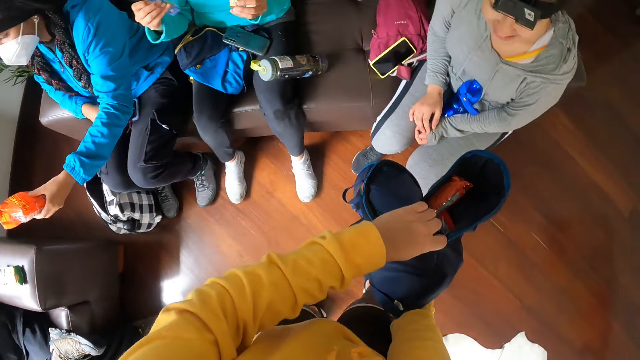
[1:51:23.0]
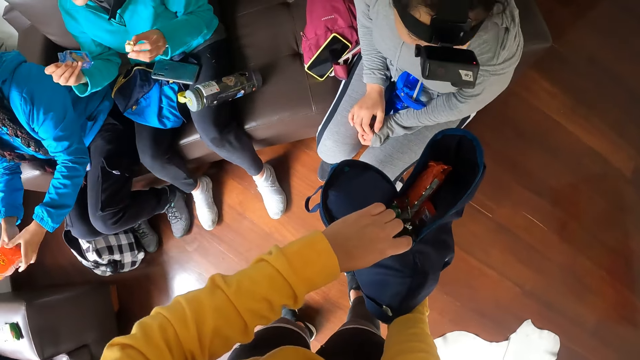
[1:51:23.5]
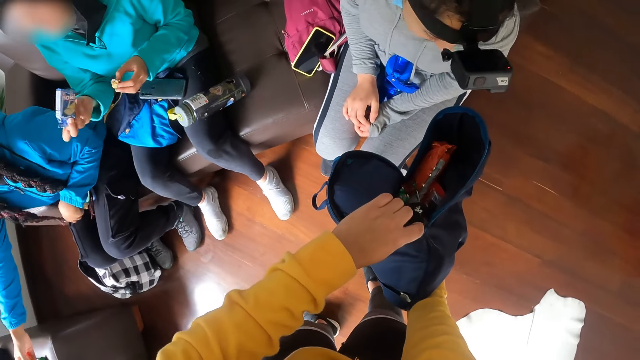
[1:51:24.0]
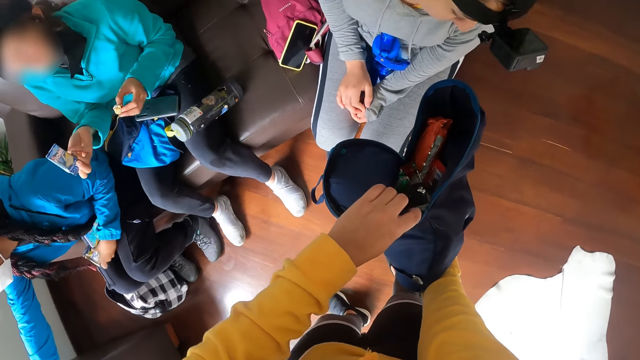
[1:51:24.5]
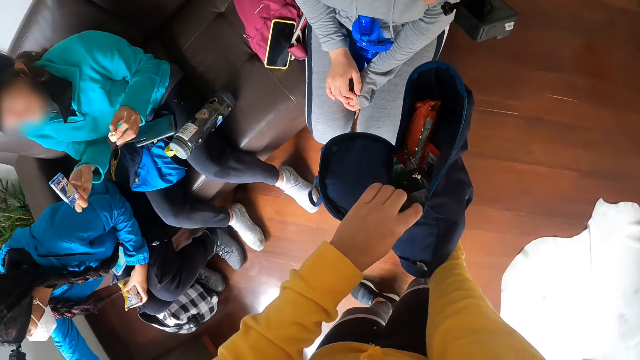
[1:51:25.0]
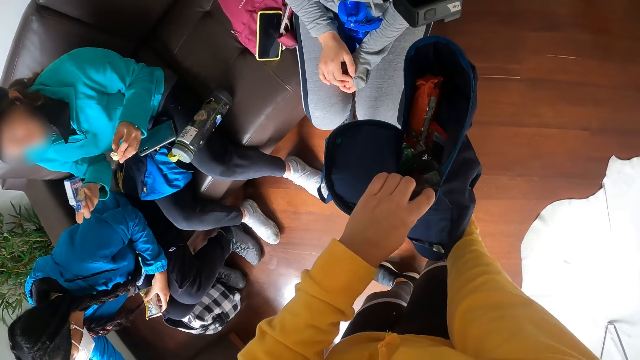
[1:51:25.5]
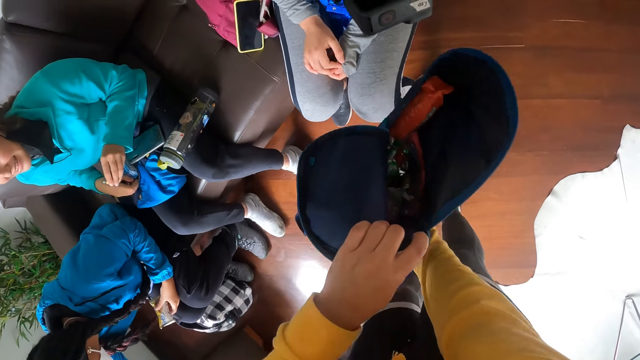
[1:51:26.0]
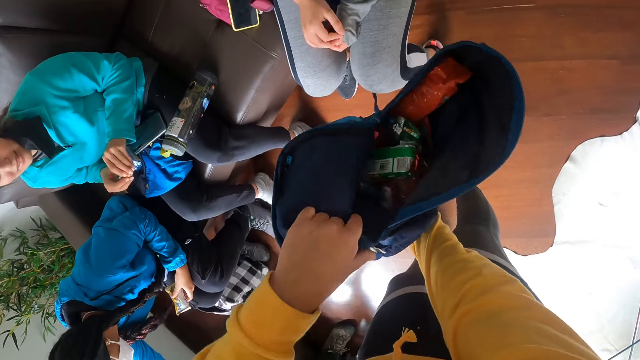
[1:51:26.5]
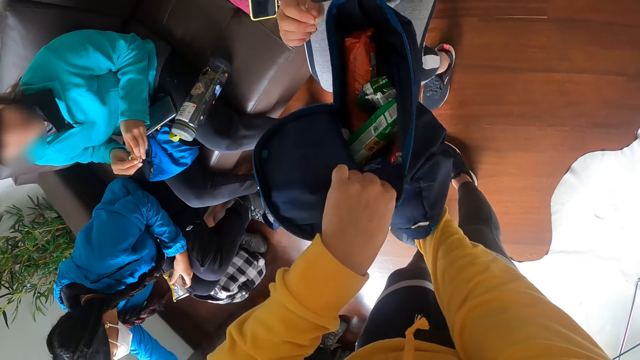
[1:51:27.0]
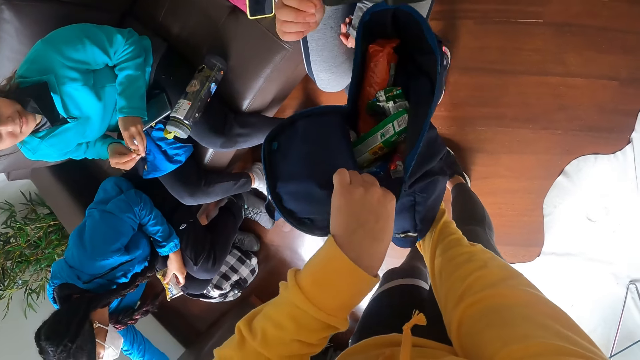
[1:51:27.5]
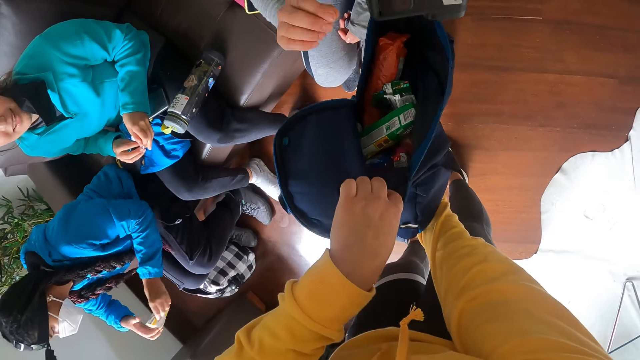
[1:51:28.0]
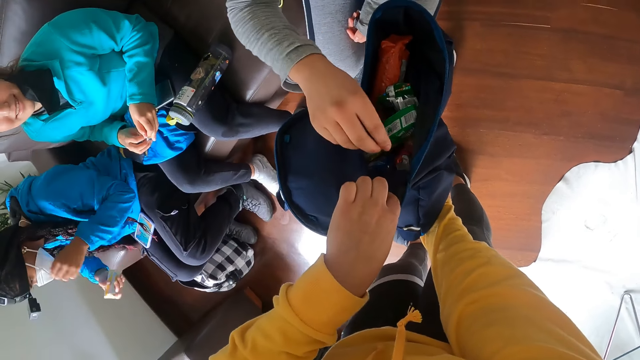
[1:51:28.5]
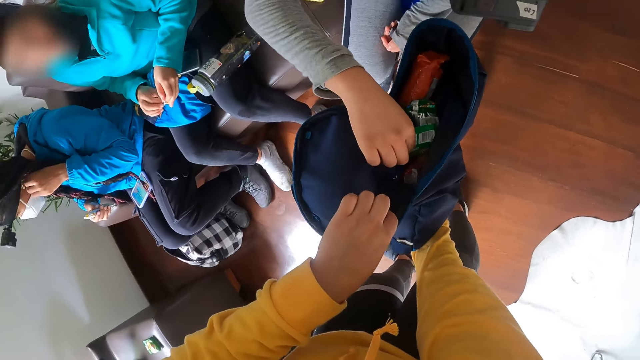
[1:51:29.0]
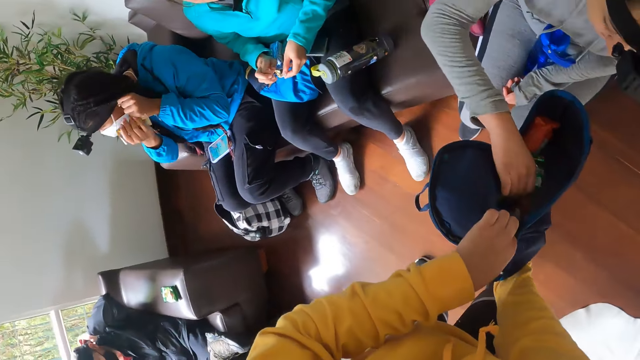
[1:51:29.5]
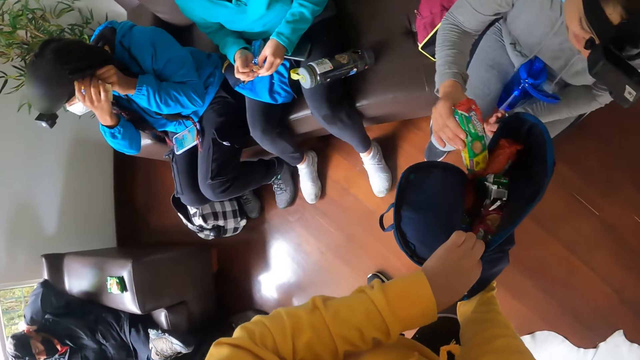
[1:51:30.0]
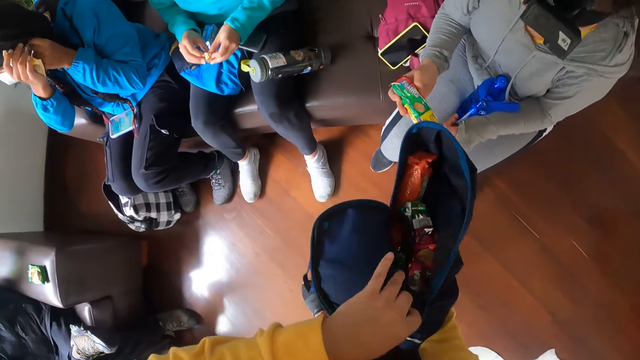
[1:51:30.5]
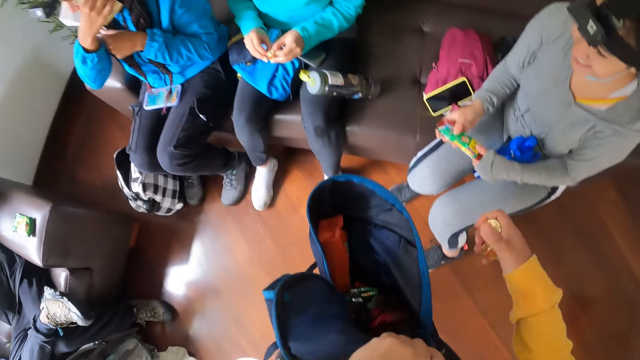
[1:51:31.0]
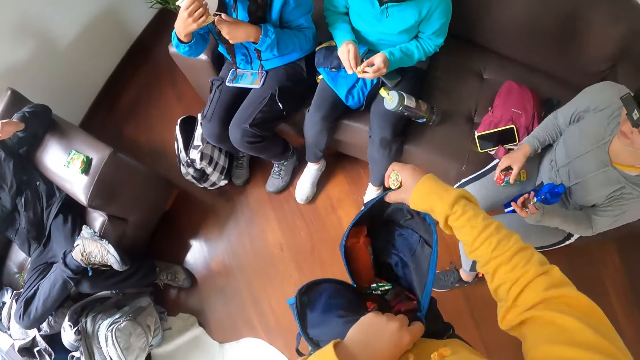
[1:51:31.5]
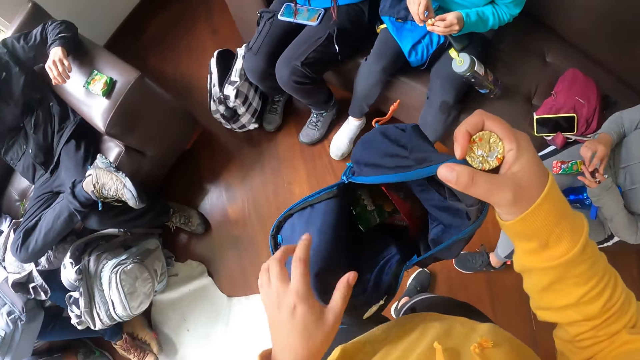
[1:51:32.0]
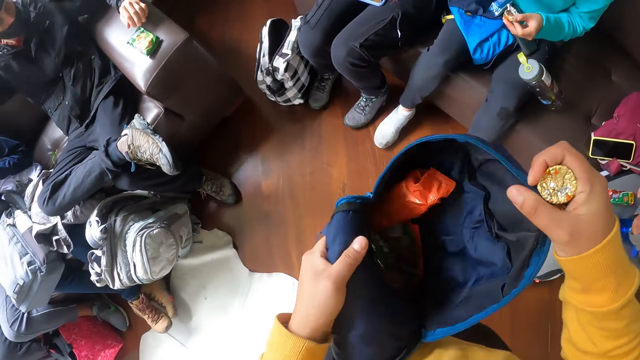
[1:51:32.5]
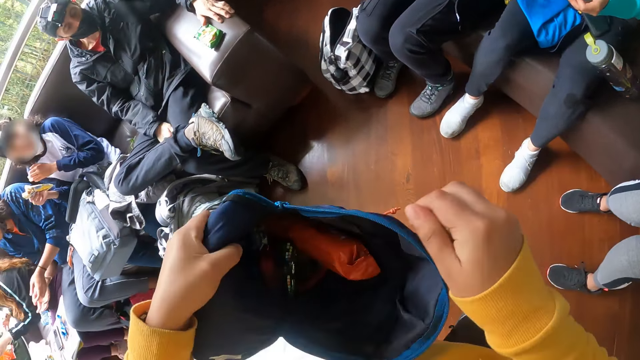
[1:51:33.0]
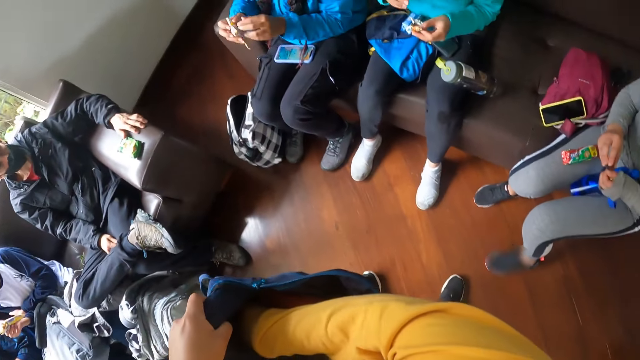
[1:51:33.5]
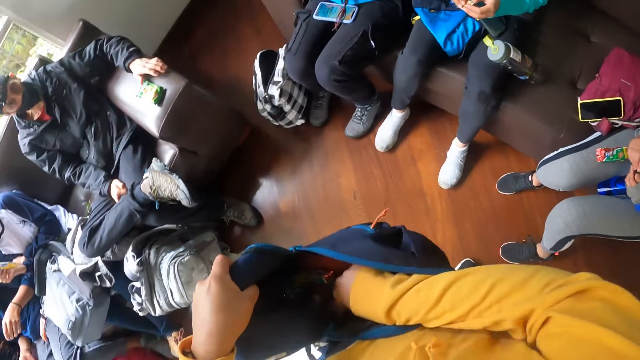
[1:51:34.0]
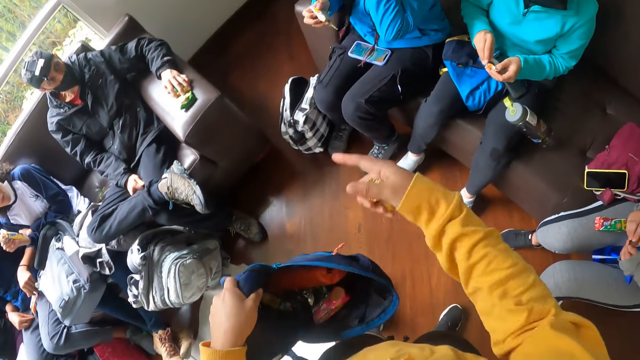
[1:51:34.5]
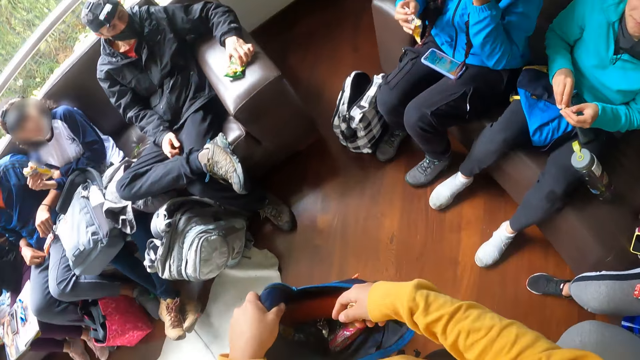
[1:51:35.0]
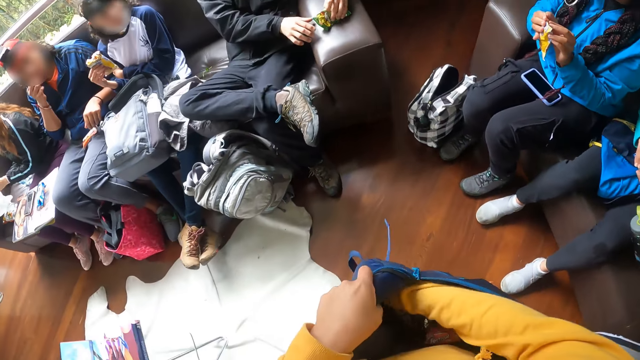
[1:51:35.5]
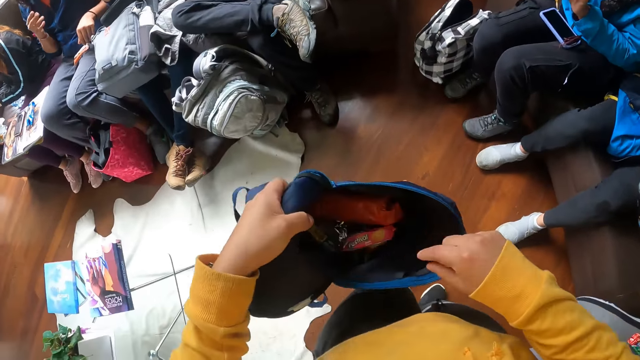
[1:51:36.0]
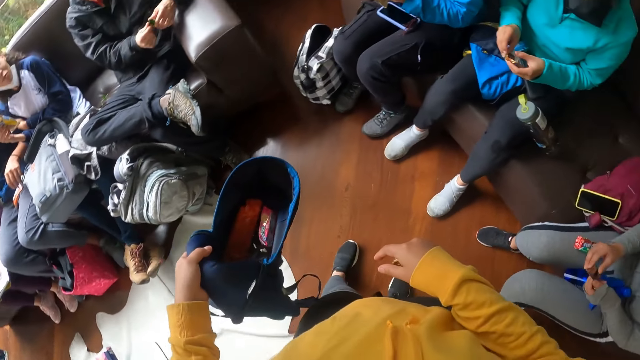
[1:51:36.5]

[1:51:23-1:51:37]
A woman passes the pack of candies from her left hand to her right hand. The camera wearer interacts with another woman. The first woman passes the pack of candies to a man with her right hand. The second woman shakes hands. A third woman stares at the bag. A fourth woman places the pack of snacks on her right lap with her right hand. The fourth woman unwraps the candy with her hands. The camera wearer widens the bag. The second woman takes a pack of snacks from the backpack with her right hand. The second woman holds the pack of snacks with her hands. The third woman picks up a biscuit. The second woman places the pack of snacks on her right lap with her right hand. The camera wearer holds the backpack with both hands. The second woman holds a candy with her hands. A fifth woman holds the pack of snacks with her right hand. The camera wearer searches the backpack with his right hand. The second woman unwraps the candy with her hands. The camera wearer gestures toward the first woman. The man picks up the pack of snacks from the arm of the couch with his hands. The first woman holds the pack of snacks with her hands.

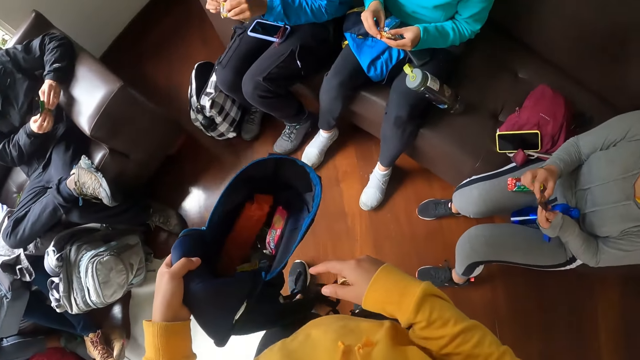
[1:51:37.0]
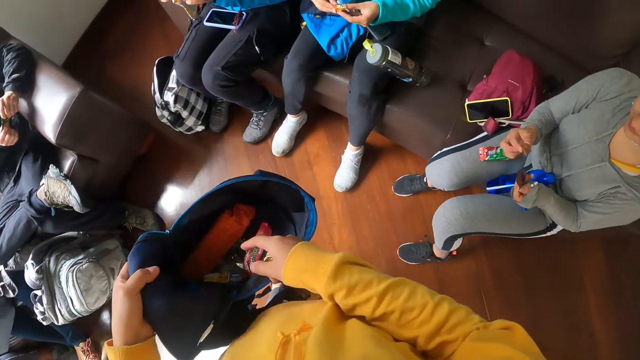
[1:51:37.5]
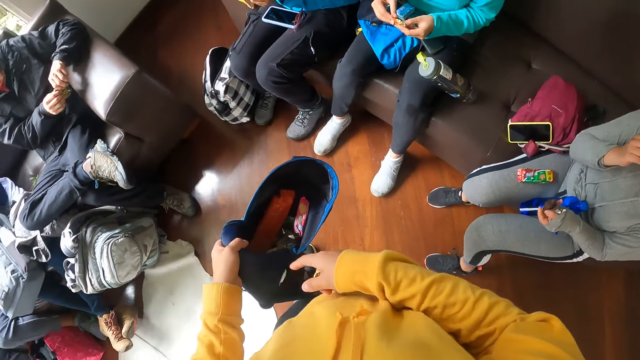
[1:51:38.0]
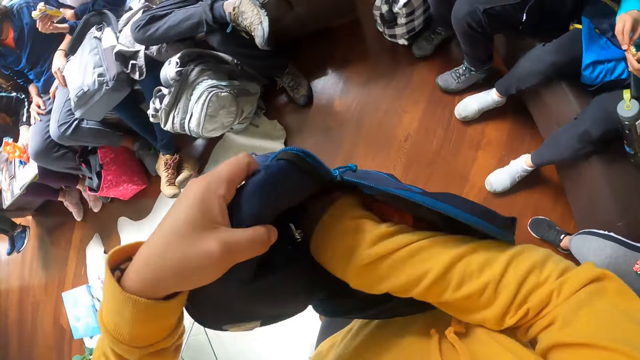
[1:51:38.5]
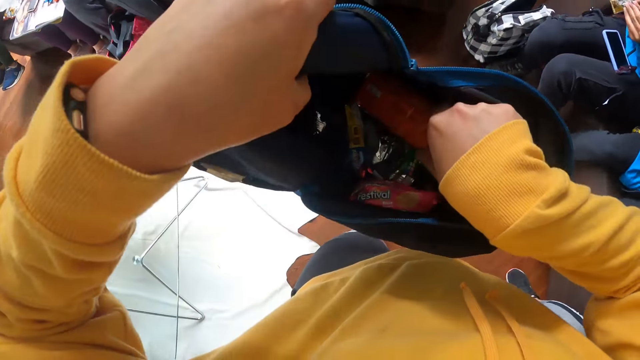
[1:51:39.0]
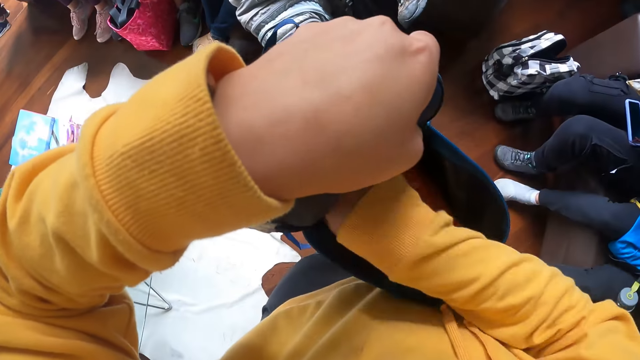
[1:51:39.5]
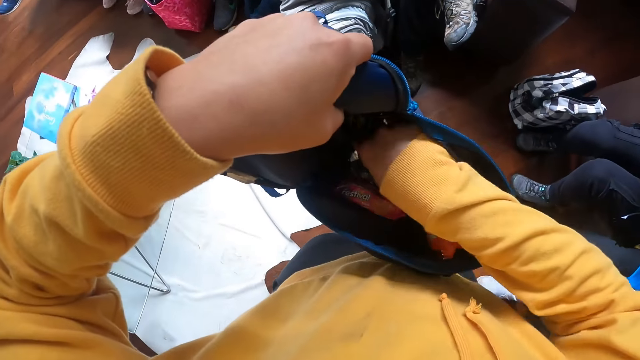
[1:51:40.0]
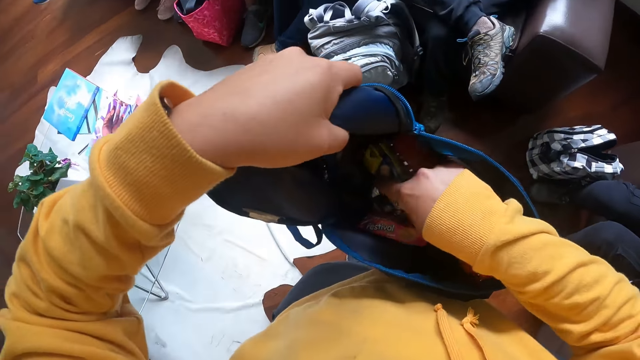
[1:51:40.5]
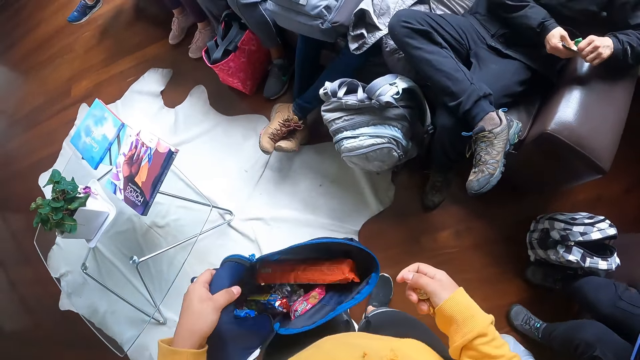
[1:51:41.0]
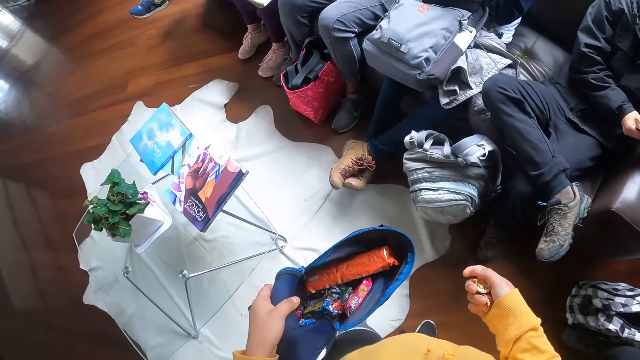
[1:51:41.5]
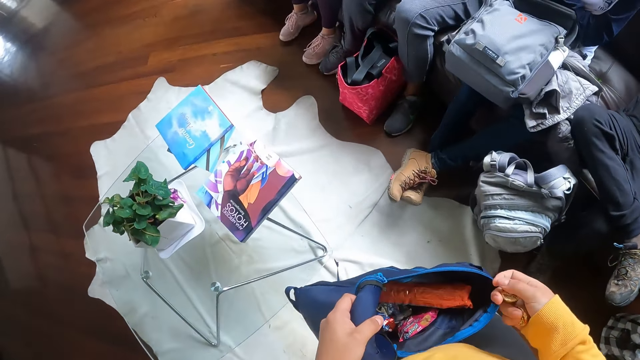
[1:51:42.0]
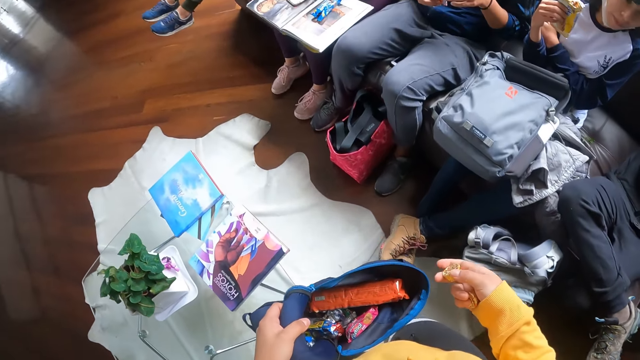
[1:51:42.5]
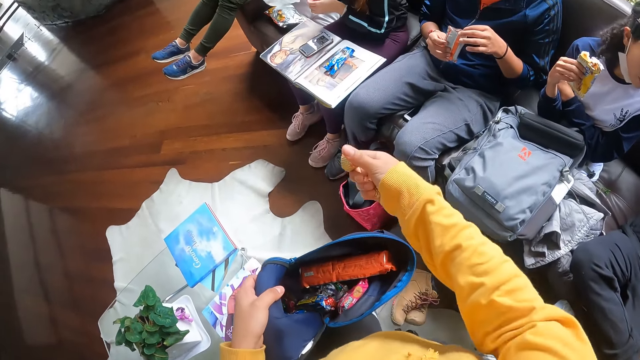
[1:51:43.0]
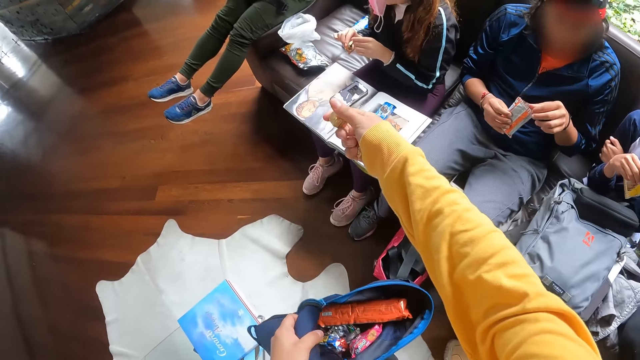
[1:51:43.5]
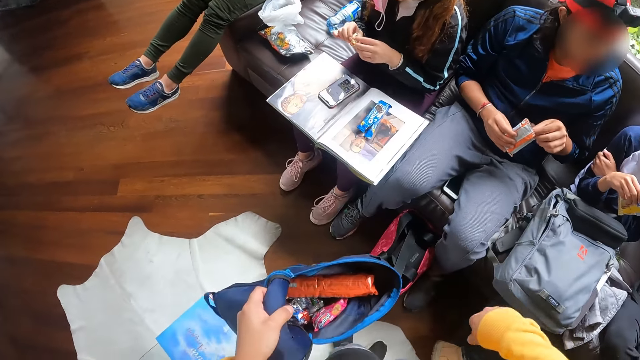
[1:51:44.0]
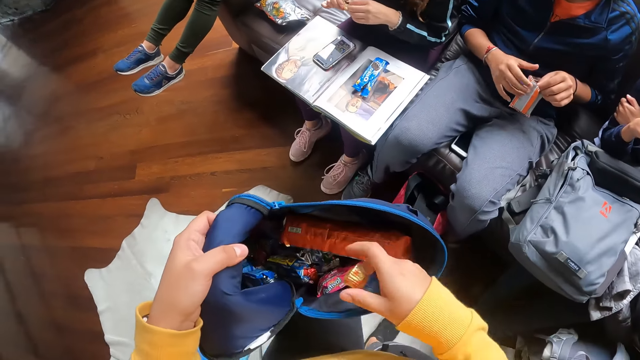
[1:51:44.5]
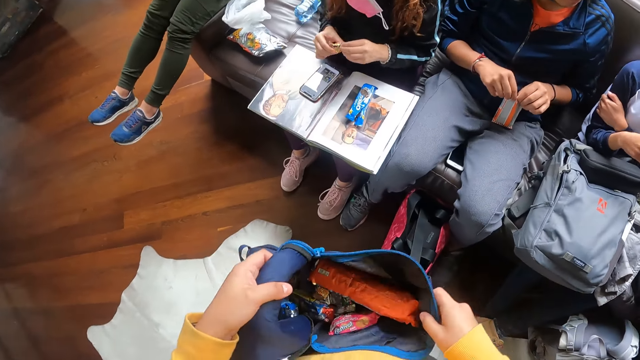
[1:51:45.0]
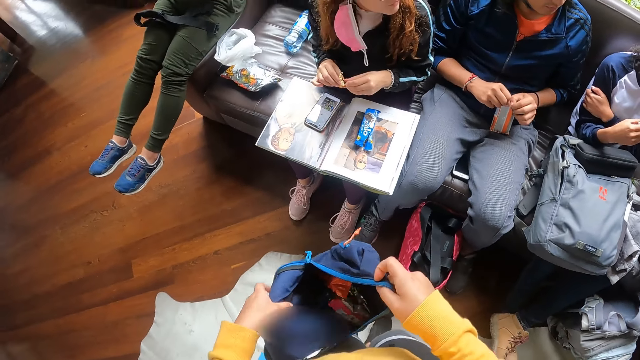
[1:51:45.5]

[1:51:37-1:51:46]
A woman puts the candy in her mouth with her right hand. The camera wearer looks in the bag. A man opens the pack of snacks with his hands. Another woman holds the pack of snacks with her right hand. The camera wearer walks. Another man opens the pack of snacks with his hands. A third woman unwraps a candy with her hands. The camera wearer stretches a hand. He throws the candy in his right hand into the backpack.
